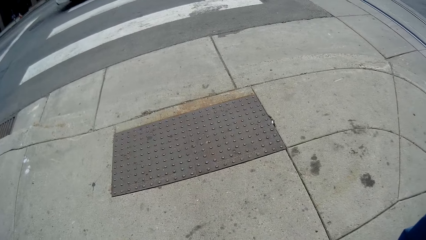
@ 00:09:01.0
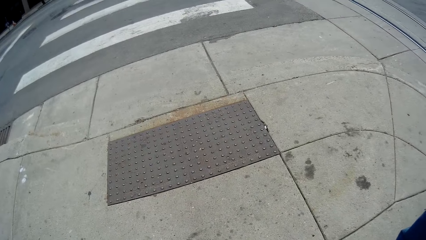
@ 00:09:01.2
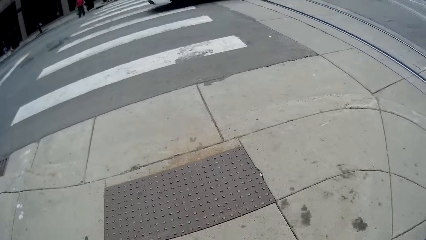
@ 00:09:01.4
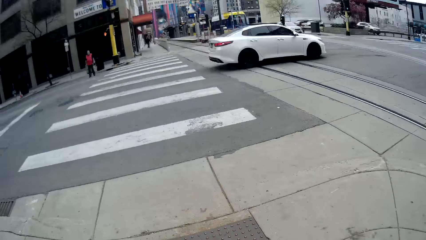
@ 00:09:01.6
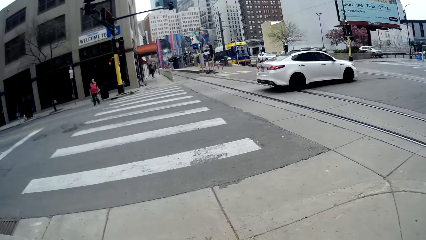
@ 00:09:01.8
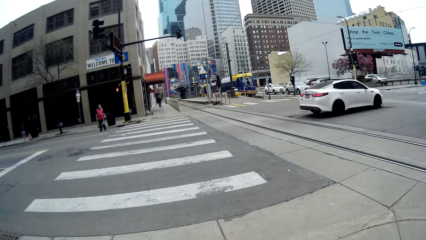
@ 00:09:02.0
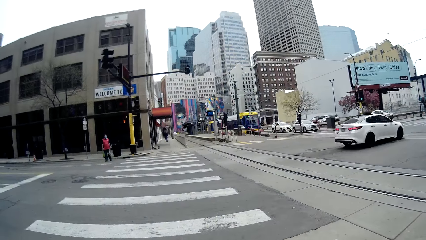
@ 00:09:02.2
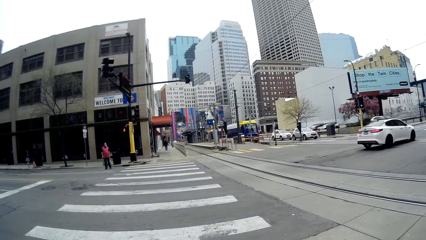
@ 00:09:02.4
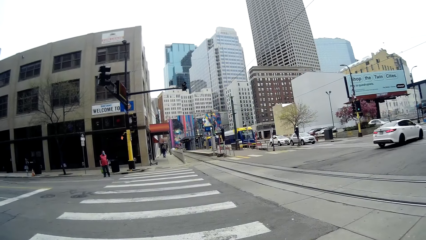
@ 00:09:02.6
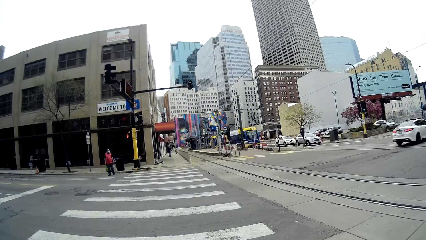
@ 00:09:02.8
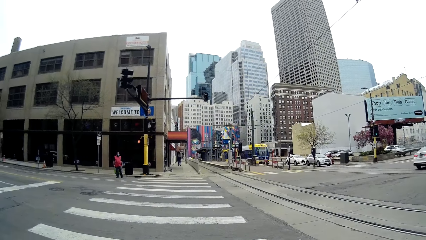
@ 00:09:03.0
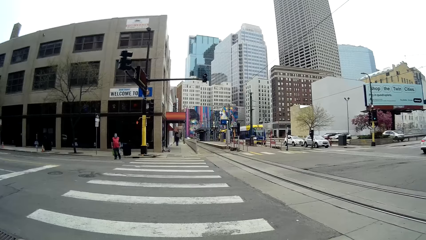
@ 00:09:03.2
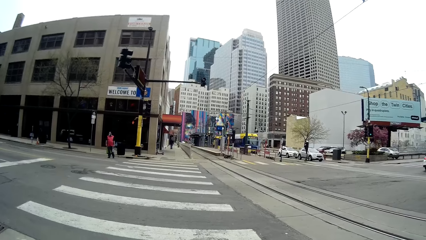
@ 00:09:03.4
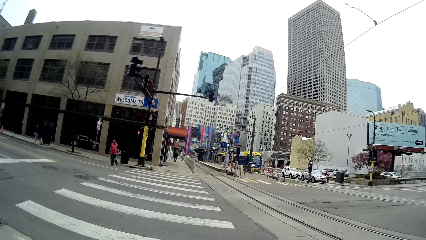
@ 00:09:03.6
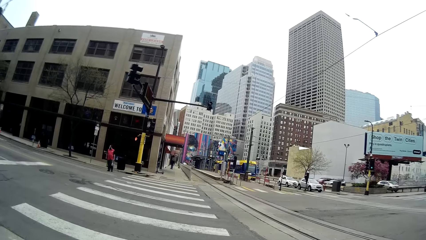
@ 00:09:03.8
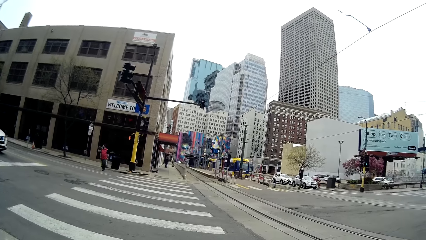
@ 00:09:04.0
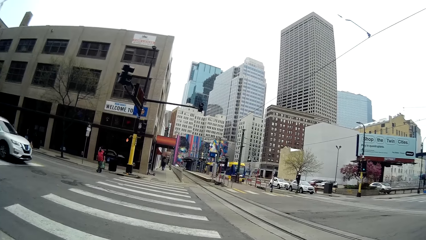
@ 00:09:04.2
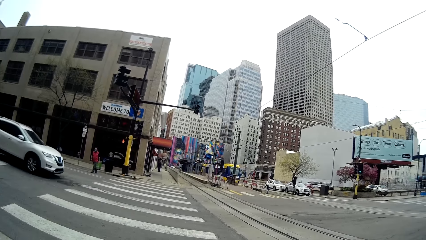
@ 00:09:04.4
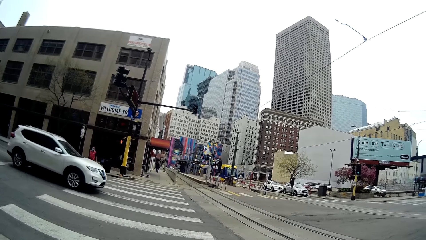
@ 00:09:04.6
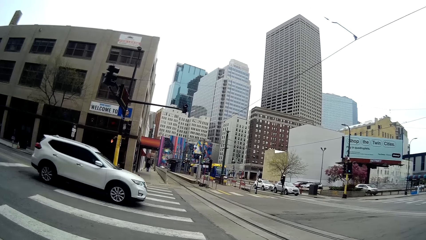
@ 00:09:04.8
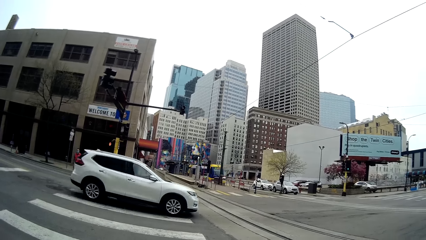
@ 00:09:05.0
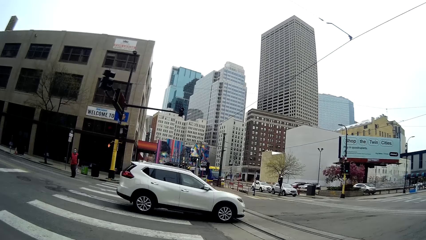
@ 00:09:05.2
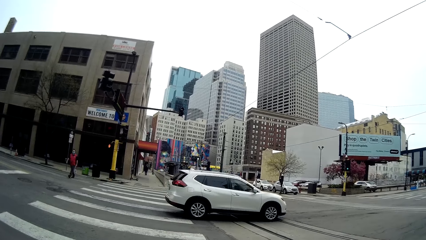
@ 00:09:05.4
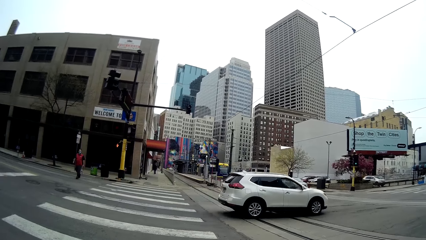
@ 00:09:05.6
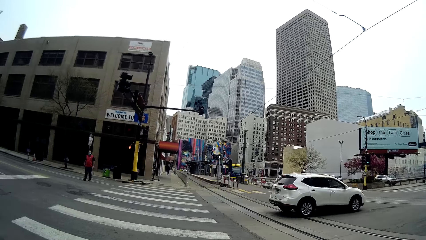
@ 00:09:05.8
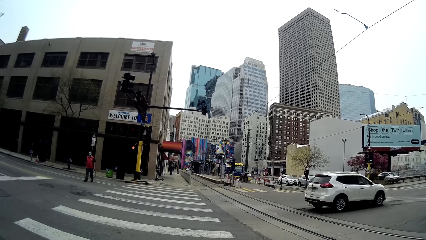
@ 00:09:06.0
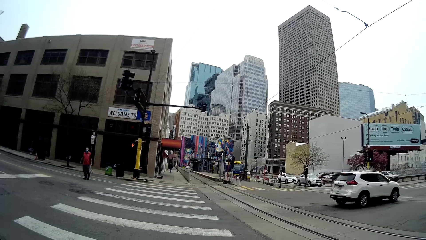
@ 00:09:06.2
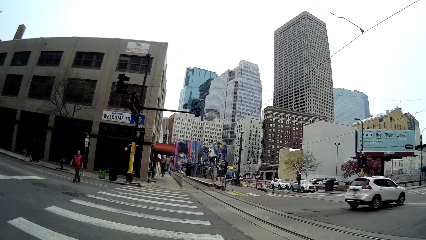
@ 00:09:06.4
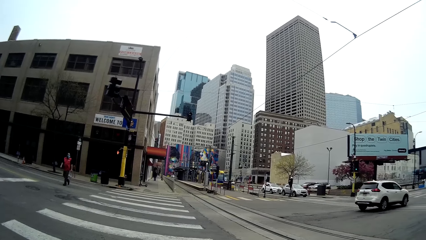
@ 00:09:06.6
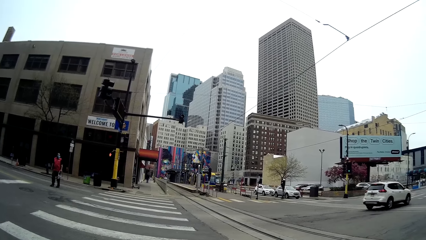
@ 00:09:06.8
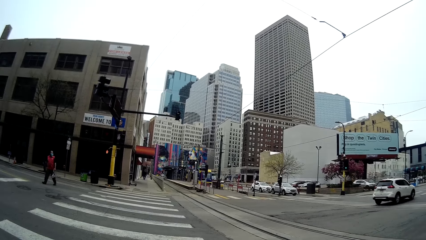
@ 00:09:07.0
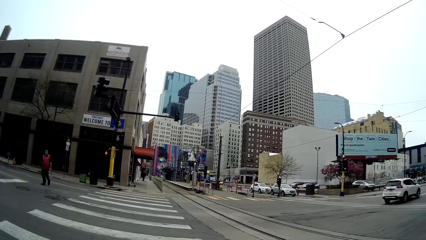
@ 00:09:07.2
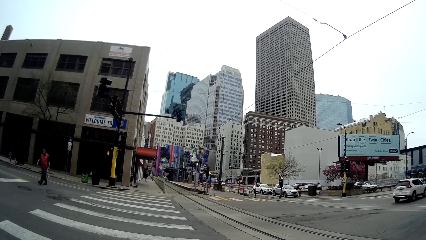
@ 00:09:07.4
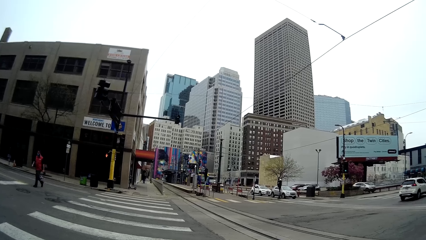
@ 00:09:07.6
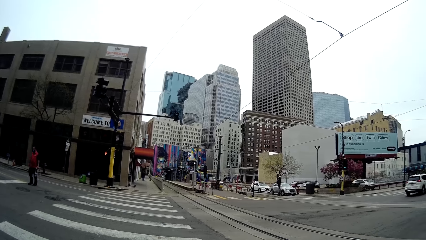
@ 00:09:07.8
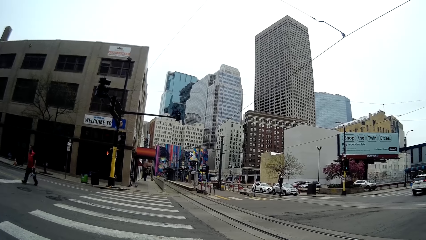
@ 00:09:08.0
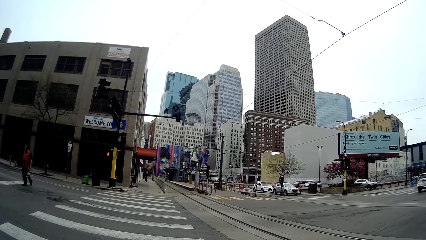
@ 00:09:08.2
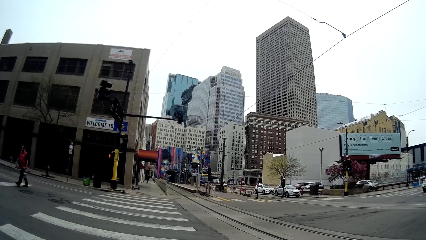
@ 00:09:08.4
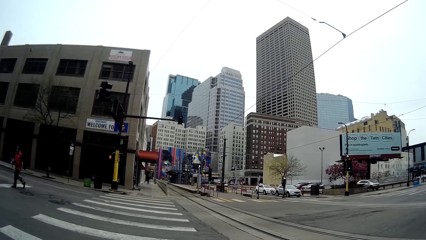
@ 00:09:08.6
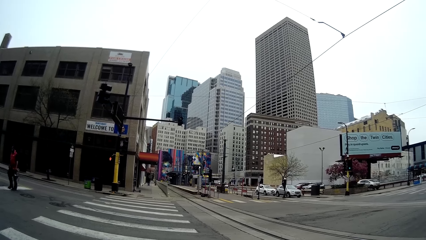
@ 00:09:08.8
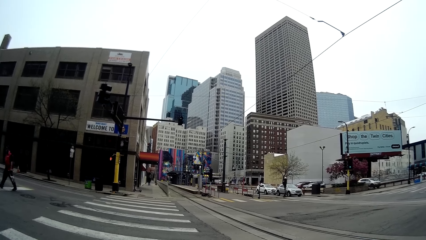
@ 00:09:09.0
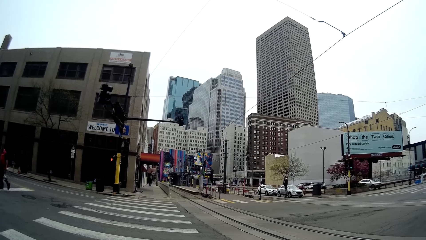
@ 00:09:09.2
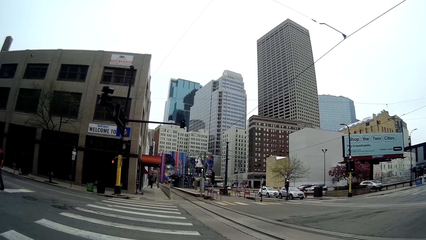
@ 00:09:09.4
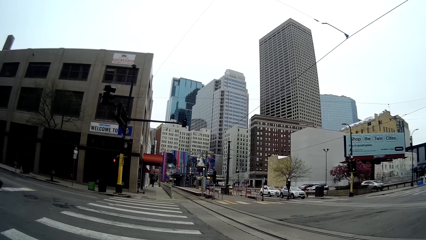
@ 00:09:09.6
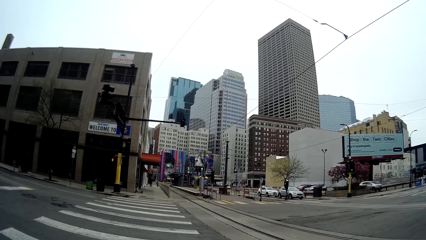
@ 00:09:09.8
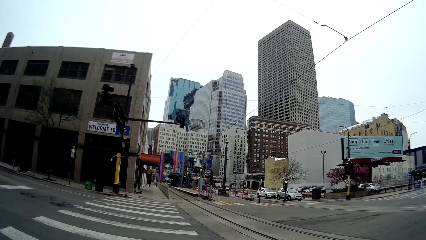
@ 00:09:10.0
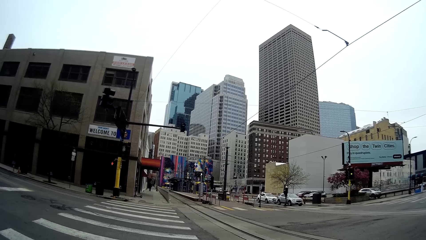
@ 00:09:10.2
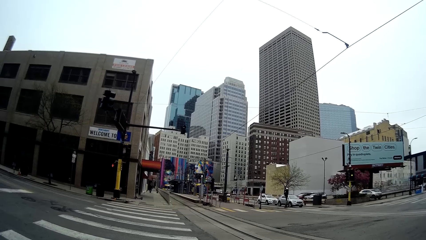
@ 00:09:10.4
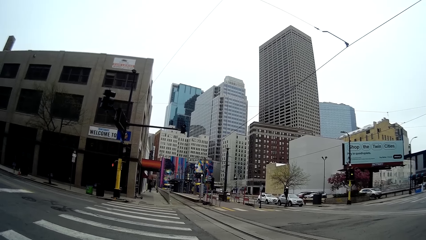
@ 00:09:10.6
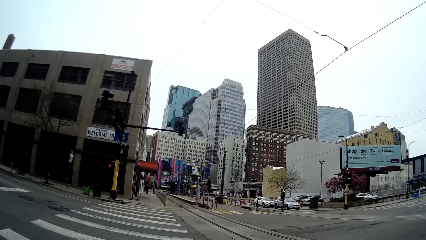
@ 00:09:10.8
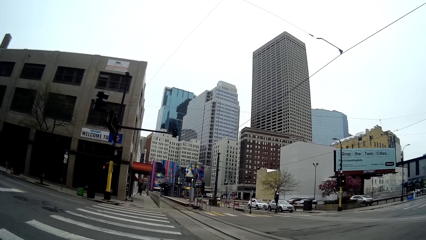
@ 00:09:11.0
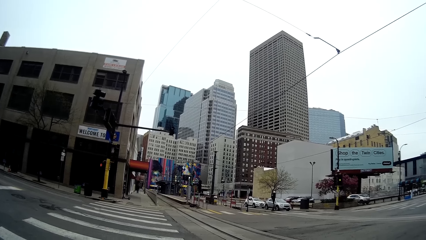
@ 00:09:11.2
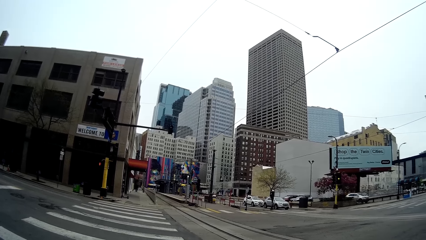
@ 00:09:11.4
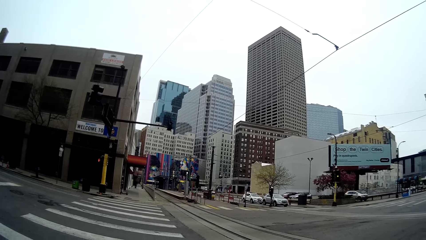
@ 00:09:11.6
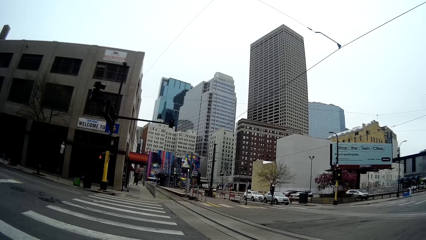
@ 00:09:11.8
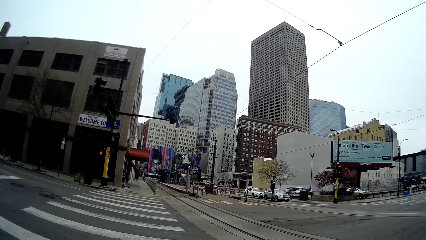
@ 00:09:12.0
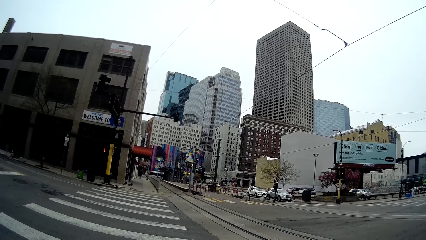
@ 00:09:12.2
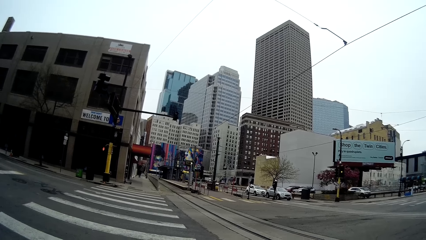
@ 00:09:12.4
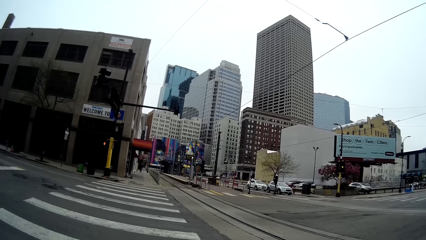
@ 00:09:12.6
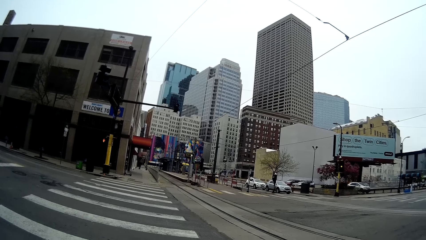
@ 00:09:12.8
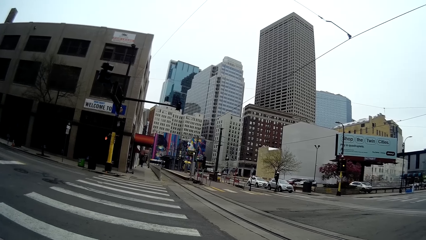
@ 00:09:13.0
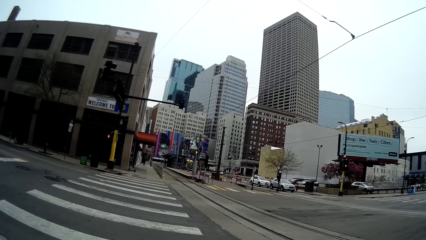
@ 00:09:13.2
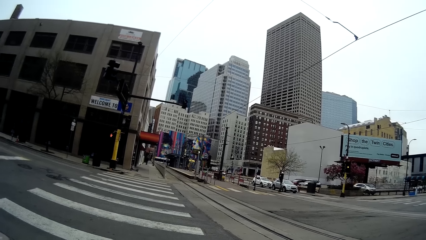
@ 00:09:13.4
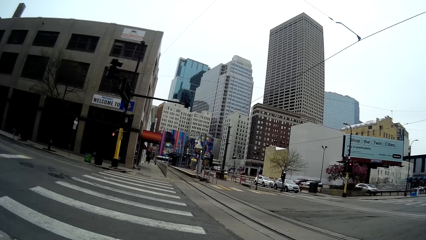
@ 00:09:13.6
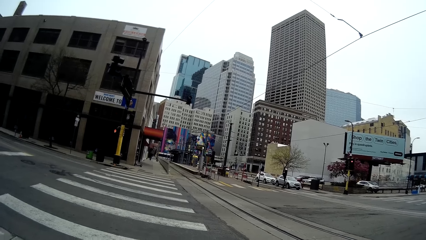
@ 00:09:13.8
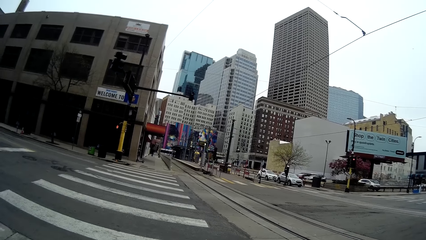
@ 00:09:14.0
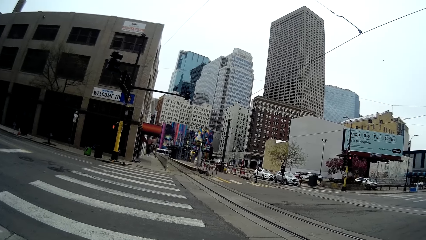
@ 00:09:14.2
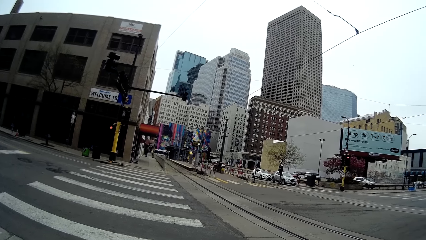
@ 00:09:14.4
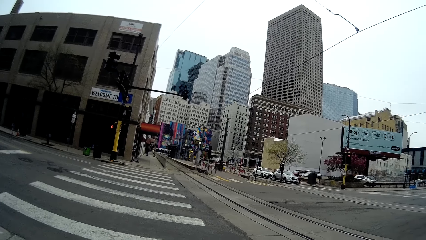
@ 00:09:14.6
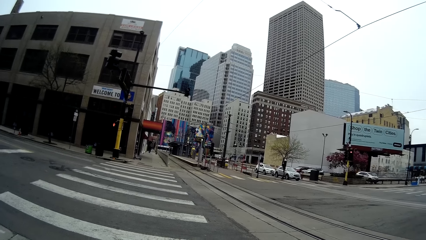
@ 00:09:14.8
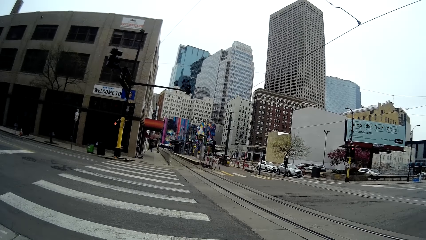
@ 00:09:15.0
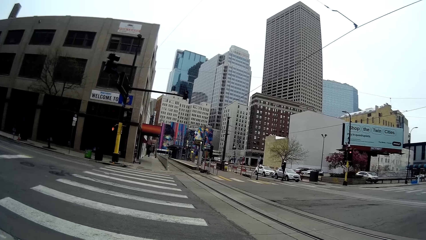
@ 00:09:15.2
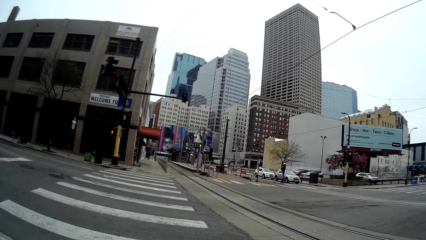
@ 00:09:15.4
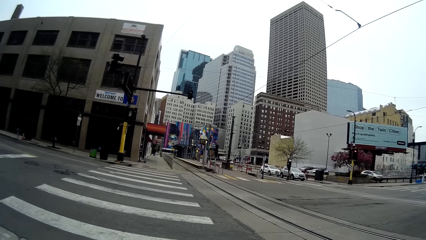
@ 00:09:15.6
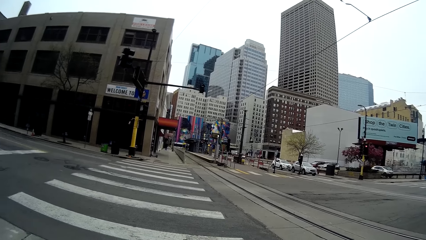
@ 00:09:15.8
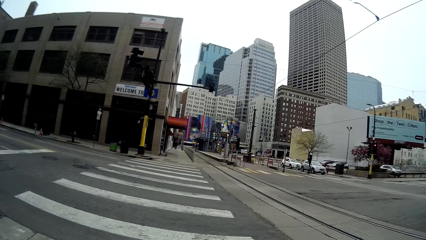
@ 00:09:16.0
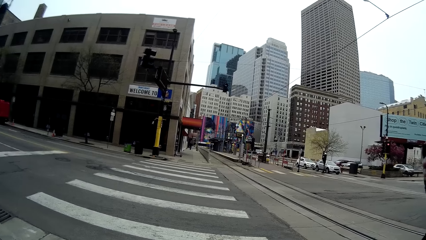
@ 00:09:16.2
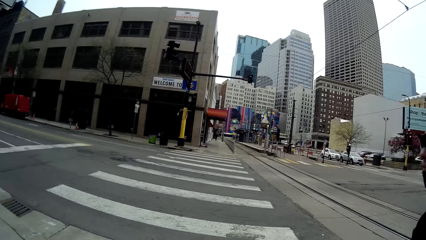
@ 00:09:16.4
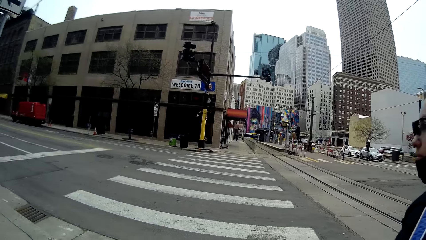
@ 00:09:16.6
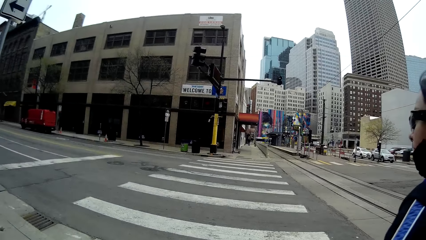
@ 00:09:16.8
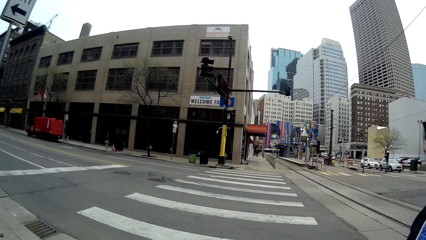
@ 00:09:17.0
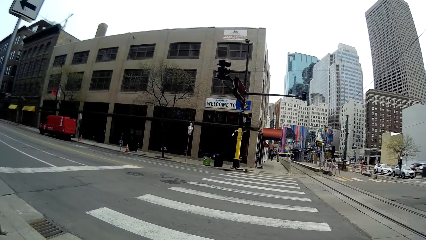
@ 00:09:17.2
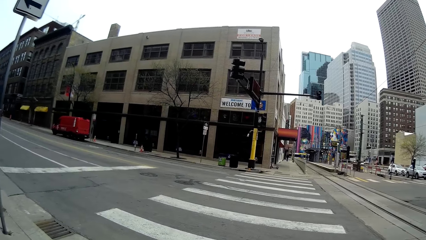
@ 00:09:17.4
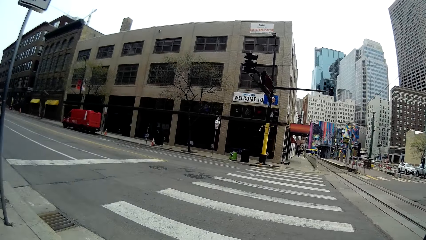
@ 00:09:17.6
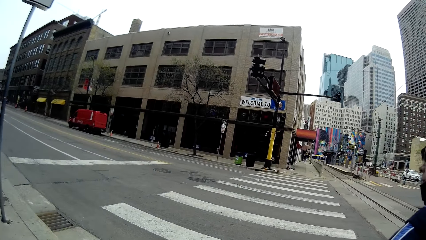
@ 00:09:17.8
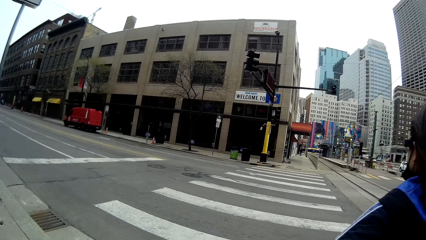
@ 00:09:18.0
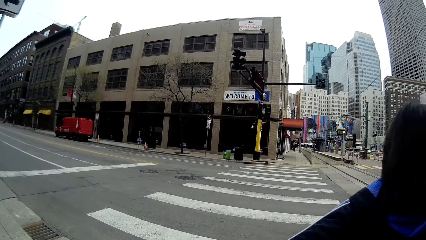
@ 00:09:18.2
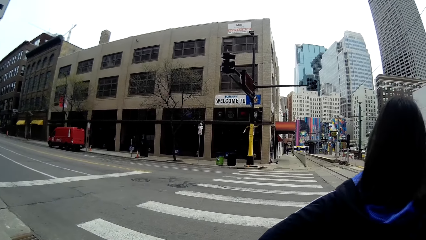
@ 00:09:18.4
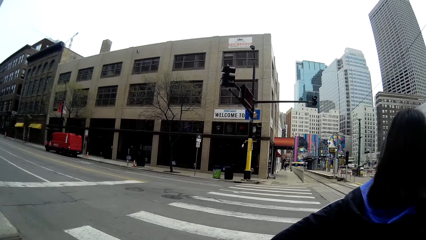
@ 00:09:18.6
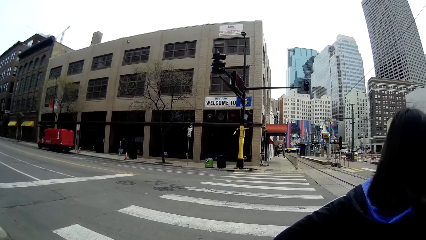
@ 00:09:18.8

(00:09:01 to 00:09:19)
The camera wearer stops at a pedestrian crossing. A man passes by the camera wearer. The camera wearer walks across the road with another man.
